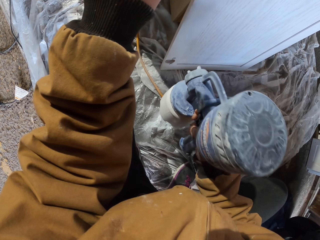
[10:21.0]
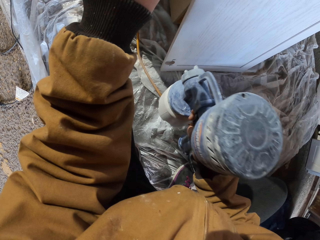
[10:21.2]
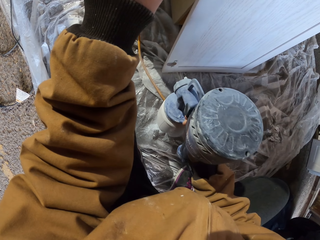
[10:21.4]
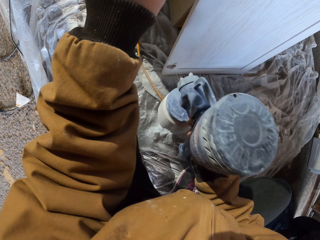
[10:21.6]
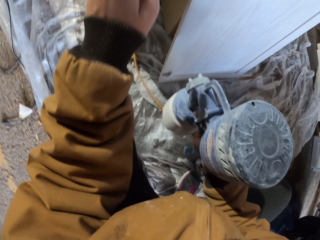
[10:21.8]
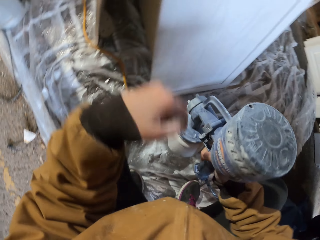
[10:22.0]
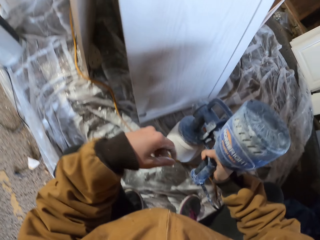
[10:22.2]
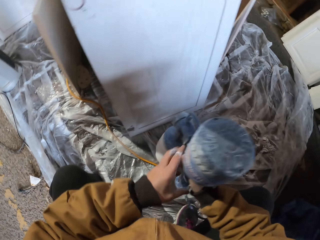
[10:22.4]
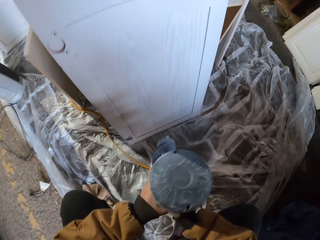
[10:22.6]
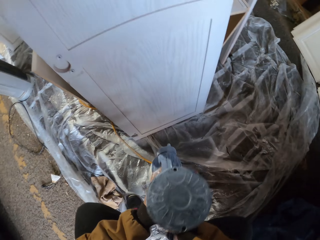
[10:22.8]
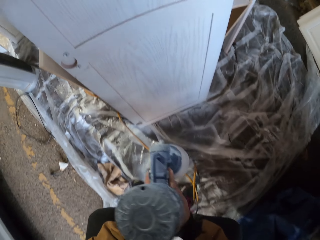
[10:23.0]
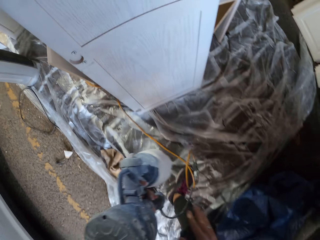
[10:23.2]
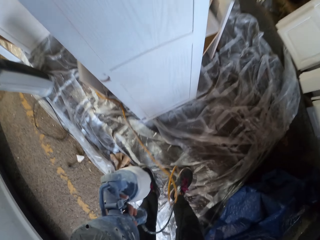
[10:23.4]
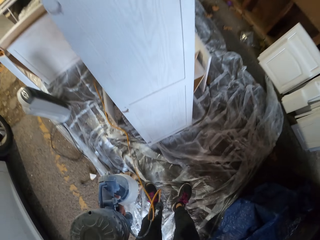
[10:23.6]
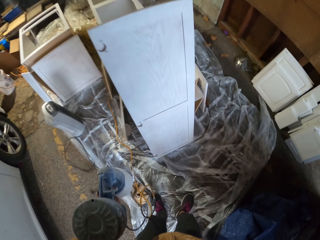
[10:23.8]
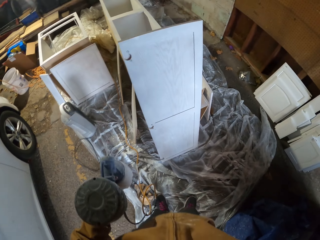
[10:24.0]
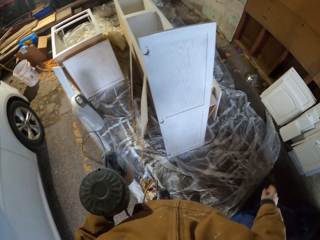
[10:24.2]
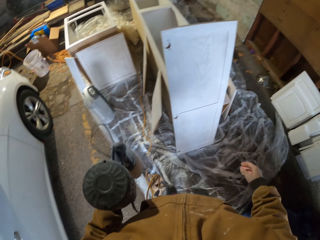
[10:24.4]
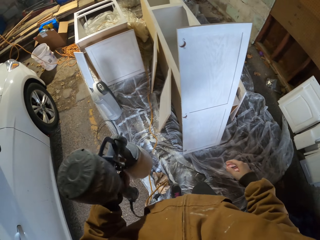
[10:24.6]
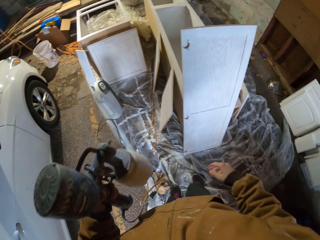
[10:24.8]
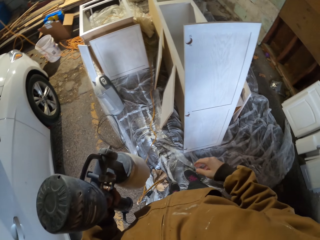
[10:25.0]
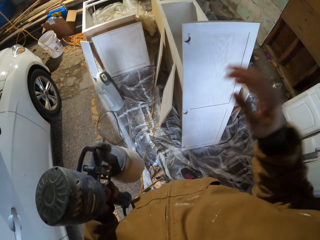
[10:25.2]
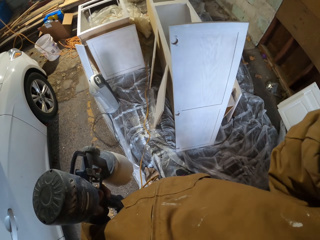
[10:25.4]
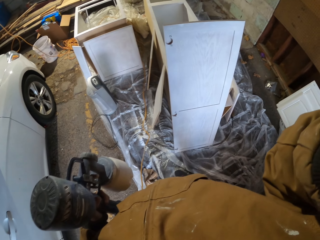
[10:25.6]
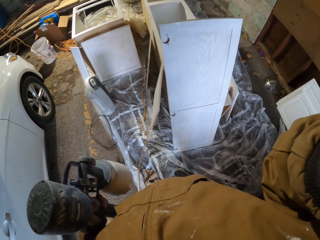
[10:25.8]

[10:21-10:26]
The camera wearer stands up. They pass the paint sprayer to the left hand. They move the leg and fix the camera.
